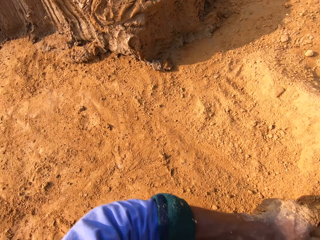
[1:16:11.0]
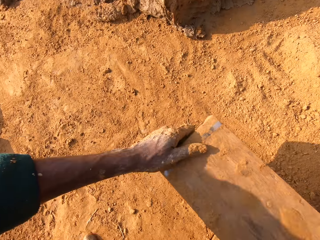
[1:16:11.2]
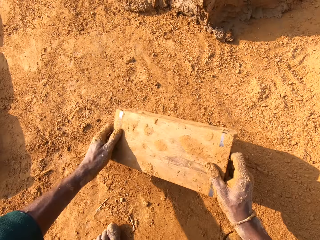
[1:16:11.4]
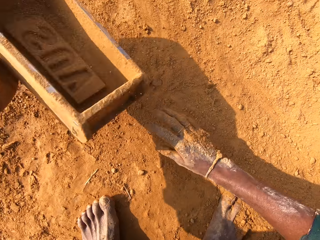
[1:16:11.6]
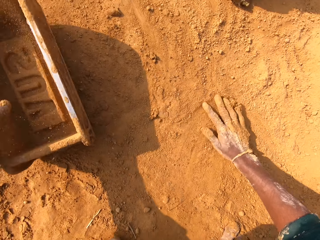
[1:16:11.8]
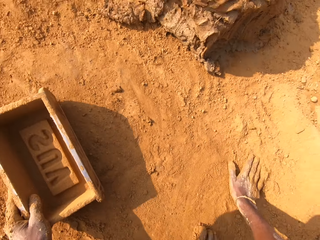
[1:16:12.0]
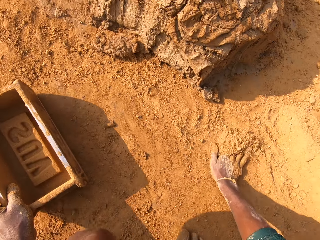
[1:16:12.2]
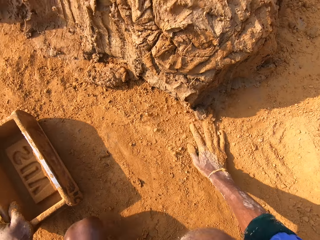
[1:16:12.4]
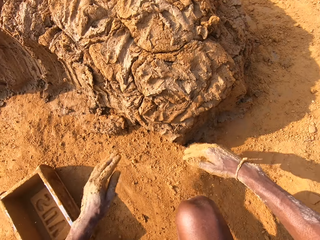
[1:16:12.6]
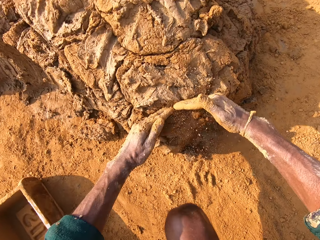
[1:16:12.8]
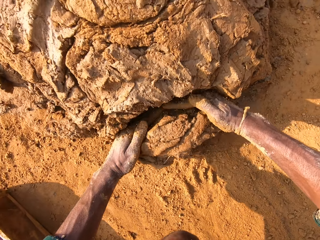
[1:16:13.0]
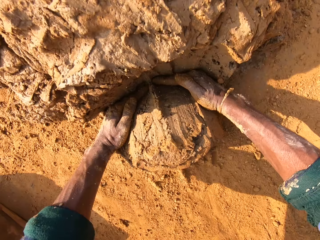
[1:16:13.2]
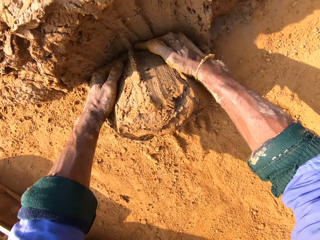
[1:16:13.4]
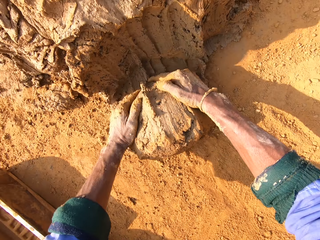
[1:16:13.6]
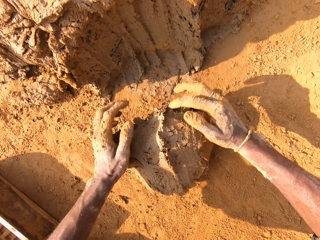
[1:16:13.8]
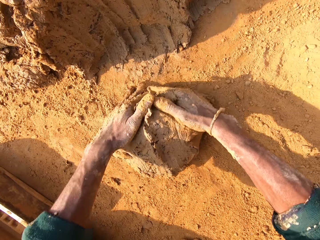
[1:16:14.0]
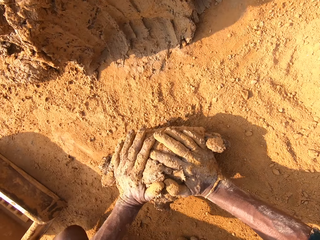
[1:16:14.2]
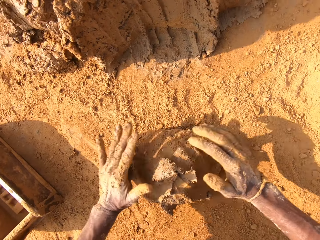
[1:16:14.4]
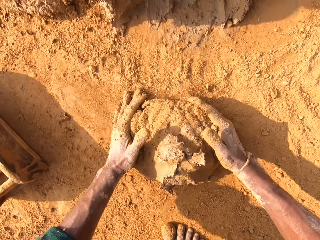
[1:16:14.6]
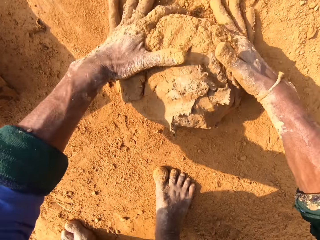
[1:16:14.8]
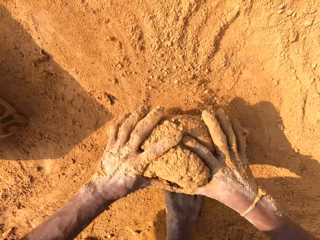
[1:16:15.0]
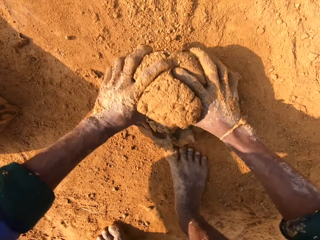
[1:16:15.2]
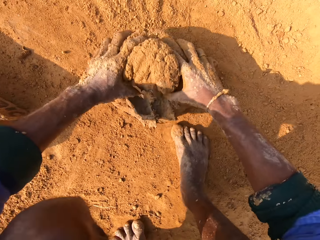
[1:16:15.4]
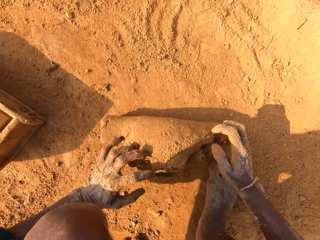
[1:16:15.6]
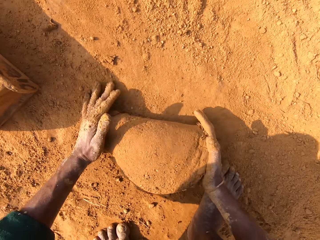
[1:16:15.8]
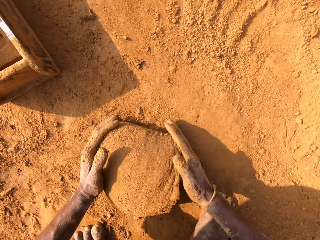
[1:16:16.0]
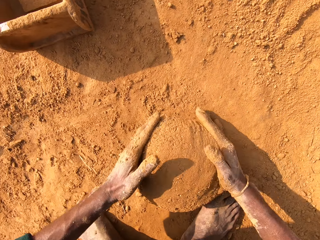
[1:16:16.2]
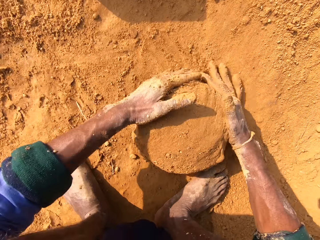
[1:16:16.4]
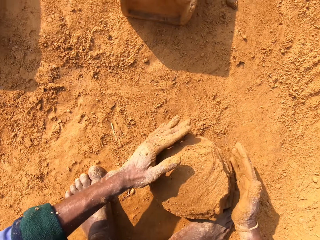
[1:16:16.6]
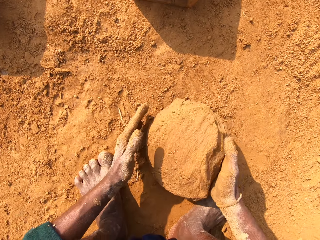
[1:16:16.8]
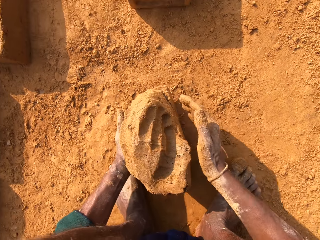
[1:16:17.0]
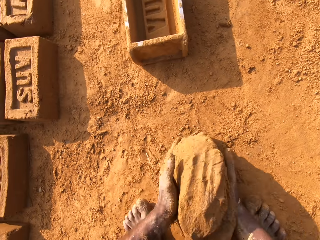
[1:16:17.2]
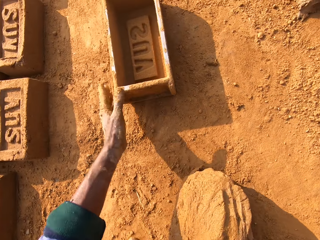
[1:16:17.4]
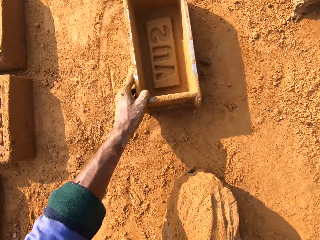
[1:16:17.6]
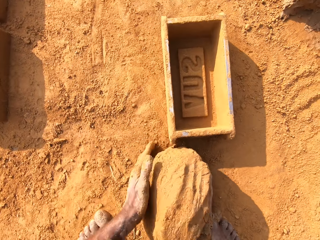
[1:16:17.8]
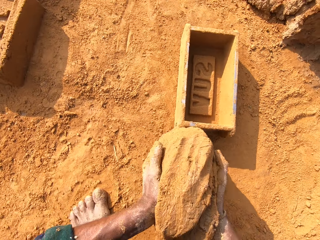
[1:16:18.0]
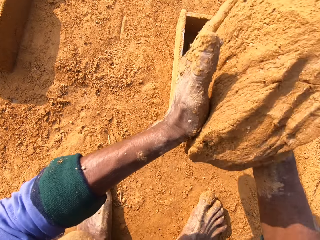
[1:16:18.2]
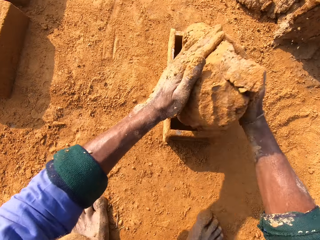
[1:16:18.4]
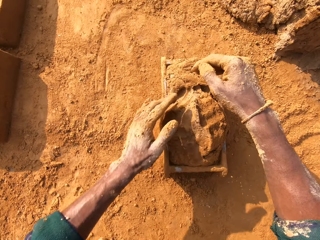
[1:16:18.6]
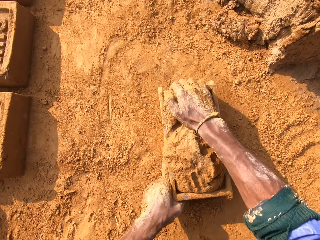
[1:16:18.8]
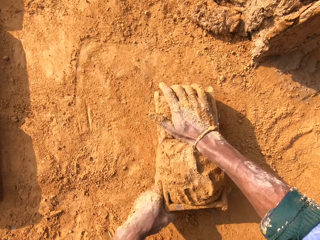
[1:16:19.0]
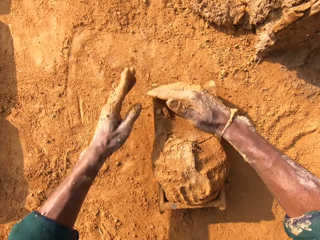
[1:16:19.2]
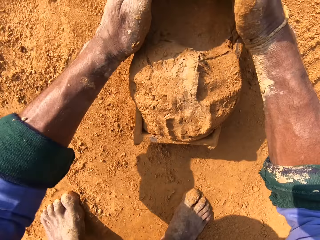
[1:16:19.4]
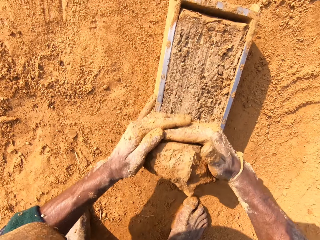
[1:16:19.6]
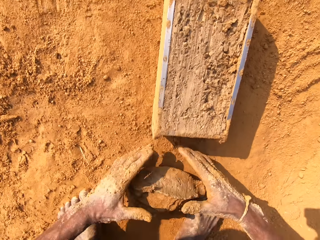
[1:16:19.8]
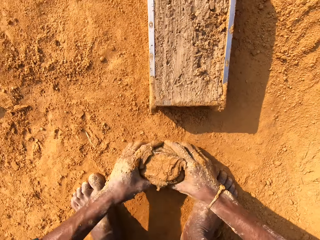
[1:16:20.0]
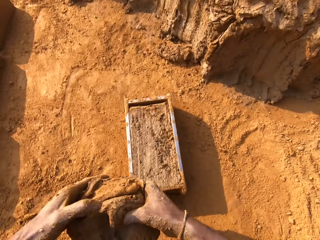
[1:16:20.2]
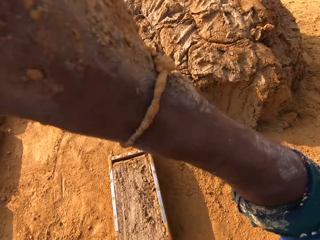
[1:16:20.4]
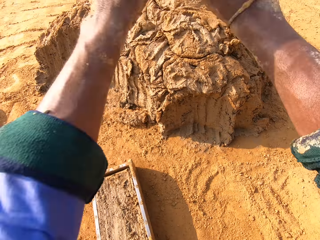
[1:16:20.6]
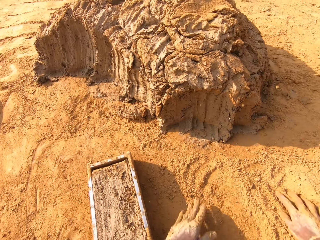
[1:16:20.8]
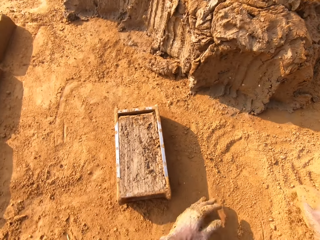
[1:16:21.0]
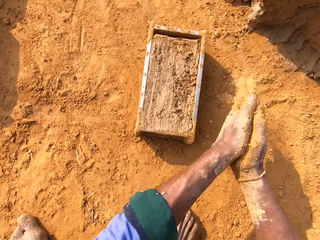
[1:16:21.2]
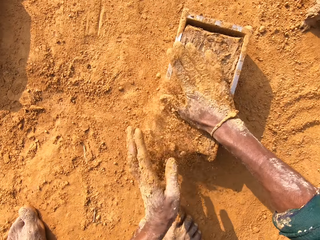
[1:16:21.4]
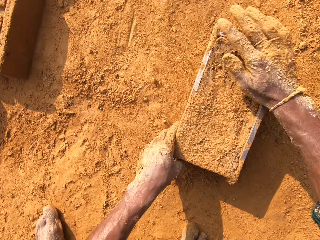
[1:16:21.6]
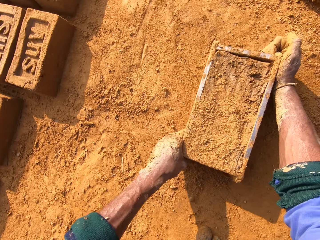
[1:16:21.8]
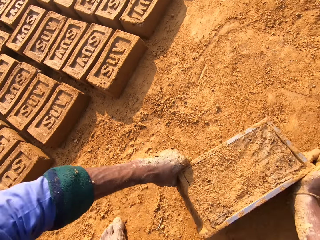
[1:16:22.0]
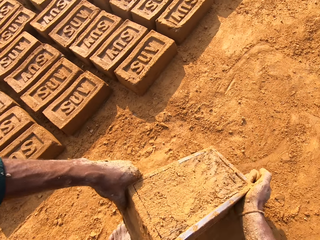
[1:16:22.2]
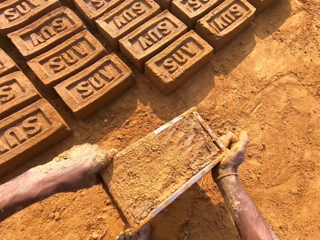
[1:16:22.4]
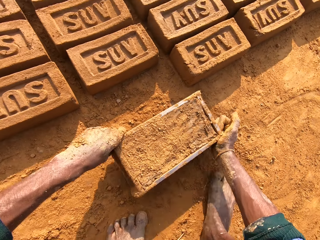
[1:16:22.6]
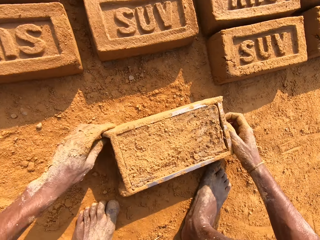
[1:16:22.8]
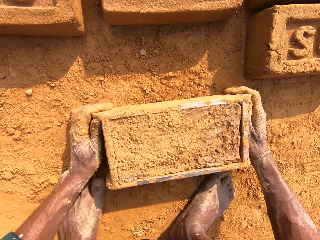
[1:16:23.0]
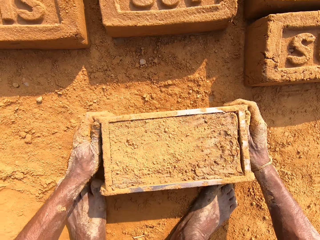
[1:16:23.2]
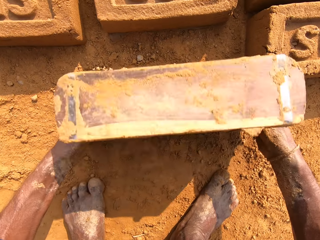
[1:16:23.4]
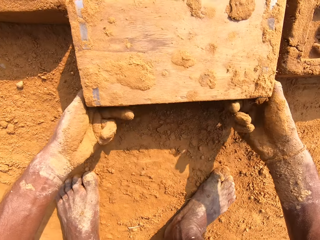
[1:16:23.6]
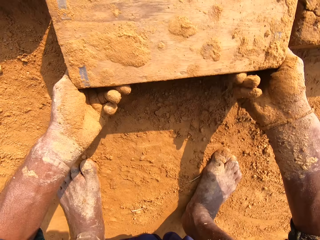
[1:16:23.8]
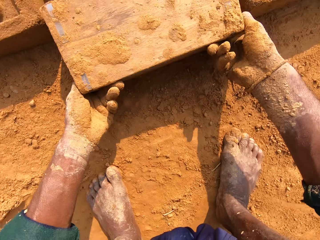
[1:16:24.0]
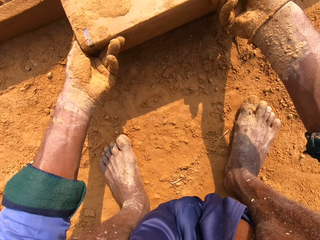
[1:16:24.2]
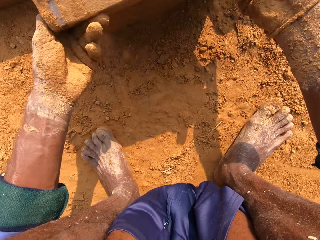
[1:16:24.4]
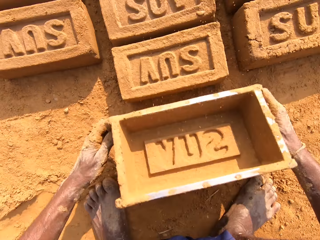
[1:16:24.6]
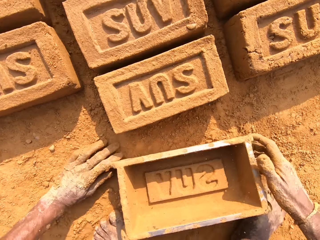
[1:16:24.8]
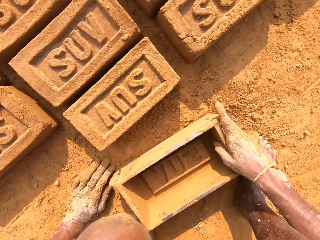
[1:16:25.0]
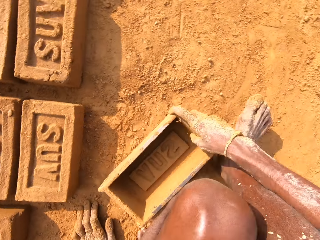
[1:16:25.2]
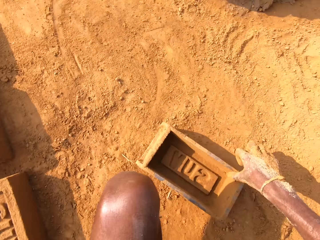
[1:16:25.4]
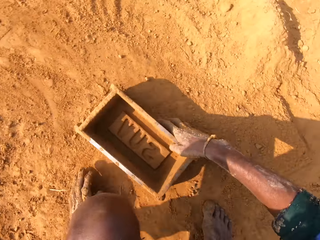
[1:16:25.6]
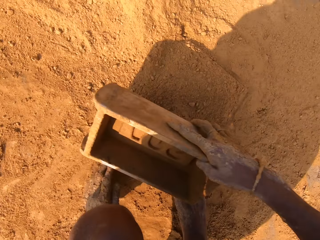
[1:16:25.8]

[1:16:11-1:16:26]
The camera wearer removes sand from the clay mold. They scoop the clay. They cut the clay with a hand. They roll the clay. They put the clay in the brick mold. They remove excess clay. They put back the clay. They put sand on the brick mold. They put the clay brick on the ground.

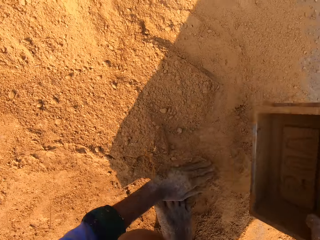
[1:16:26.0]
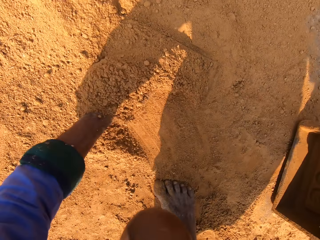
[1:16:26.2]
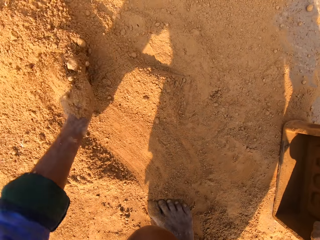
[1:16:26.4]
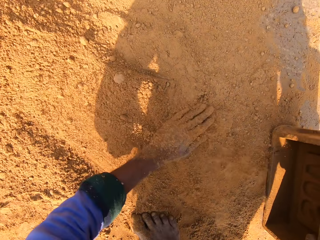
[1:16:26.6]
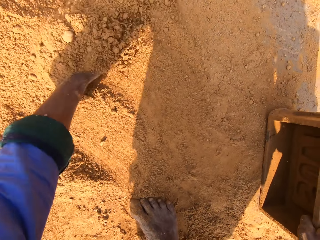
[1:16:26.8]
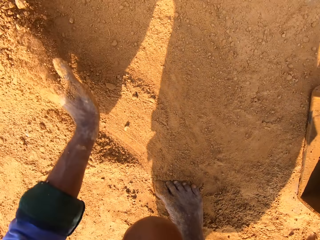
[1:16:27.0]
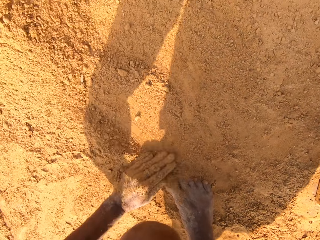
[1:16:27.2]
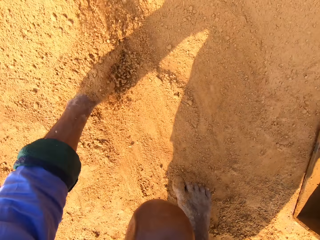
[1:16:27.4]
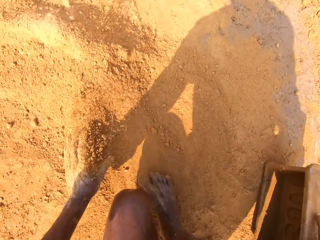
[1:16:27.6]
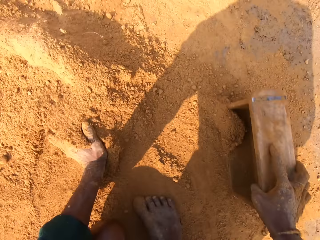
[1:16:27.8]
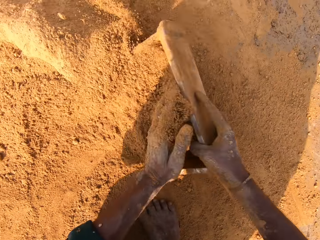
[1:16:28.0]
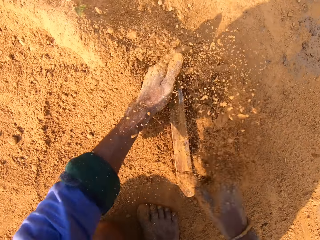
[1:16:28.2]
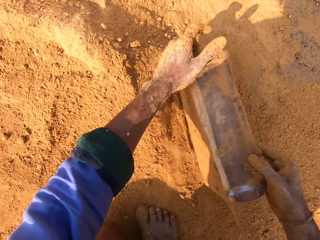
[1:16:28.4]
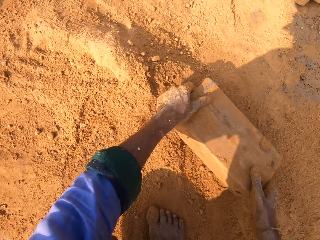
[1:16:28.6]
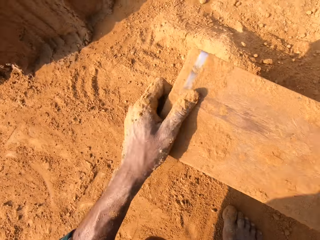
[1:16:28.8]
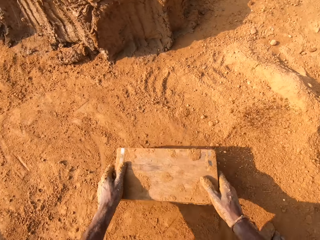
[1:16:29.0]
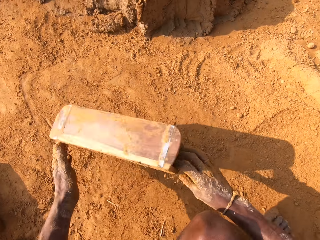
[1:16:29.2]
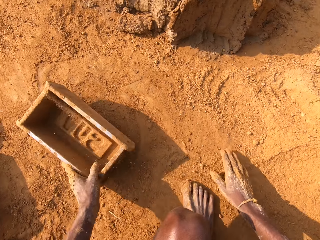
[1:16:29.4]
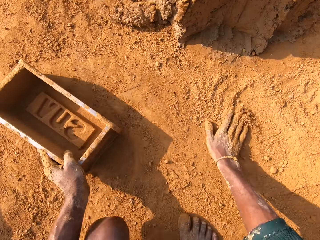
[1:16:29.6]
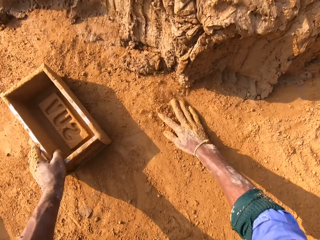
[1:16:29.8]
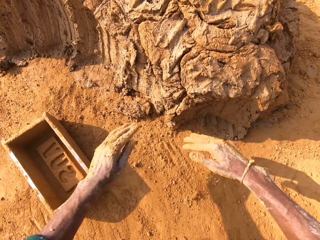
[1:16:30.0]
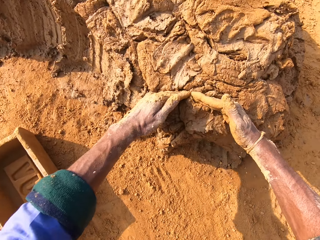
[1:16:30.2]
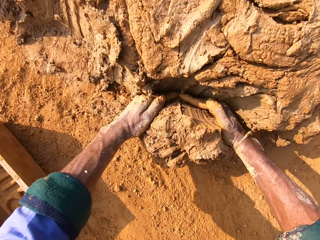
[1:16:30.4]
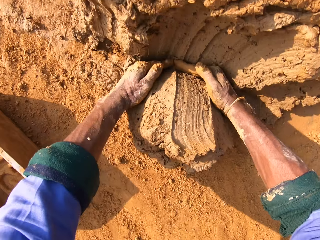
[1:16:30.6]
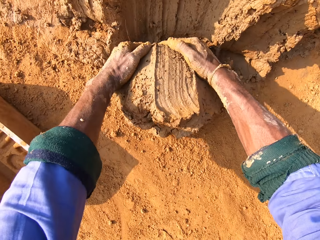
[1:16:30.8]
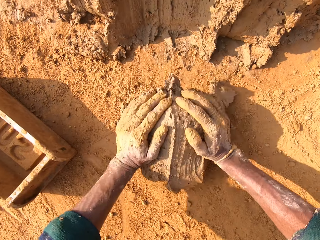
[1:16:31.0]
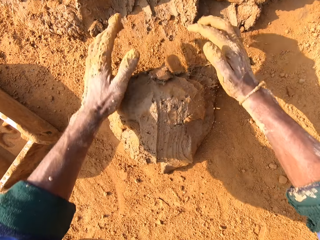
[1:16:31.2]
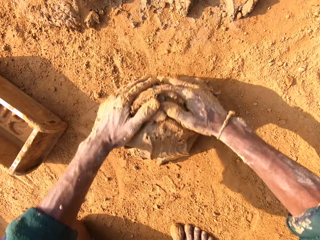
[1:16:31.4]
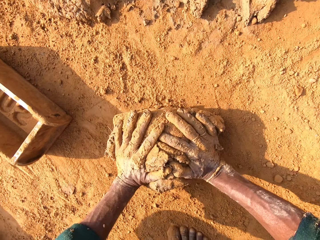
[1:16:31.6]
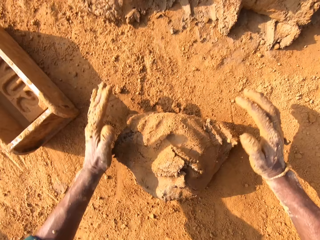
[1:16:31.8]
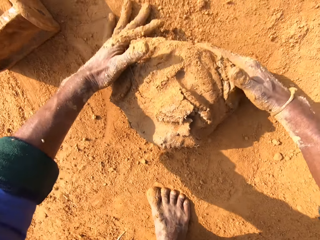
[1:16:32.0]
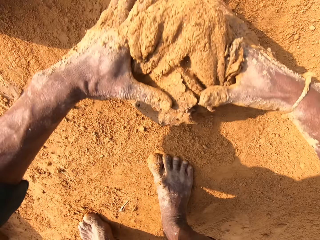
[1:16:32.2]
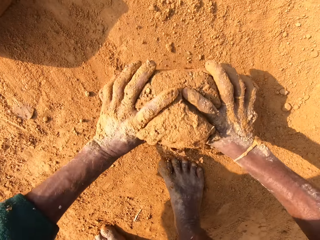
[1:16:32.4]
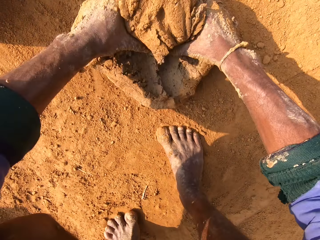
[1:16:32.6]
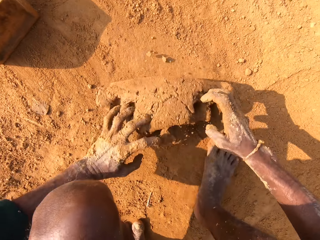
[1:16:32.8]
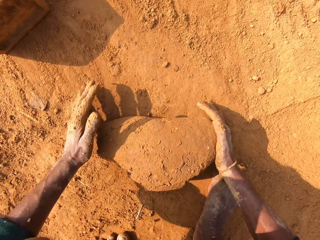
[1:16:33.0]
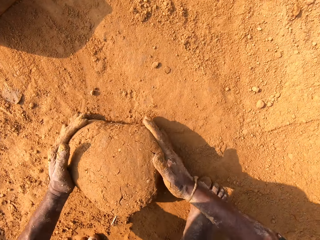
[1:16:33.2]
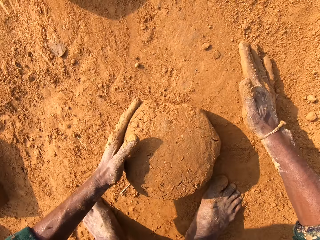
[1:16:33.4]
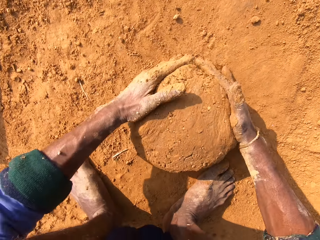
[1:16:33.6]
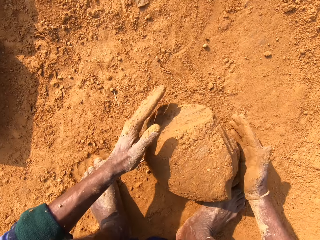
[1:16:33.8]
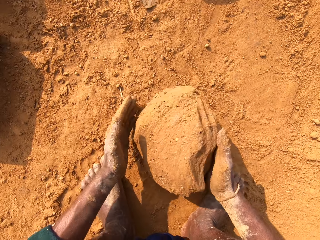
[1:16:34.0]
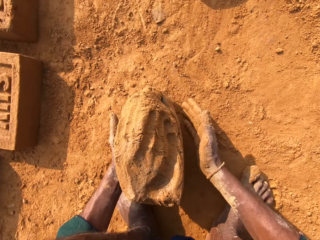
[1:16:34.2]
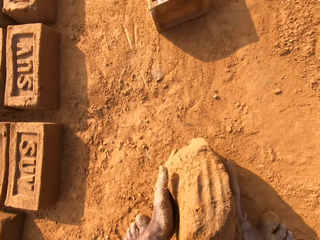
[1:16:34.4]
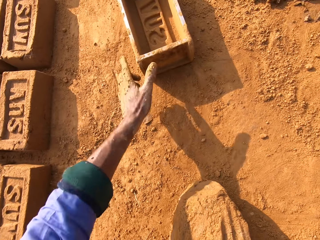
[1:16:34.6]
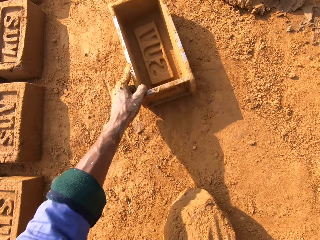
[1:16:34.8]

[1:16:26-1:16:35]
The camera wearer puts sand into the clay mold. They remove sand from the clay mold. They scoop the clay. They cut the clay with a hand. They roll the clay.
